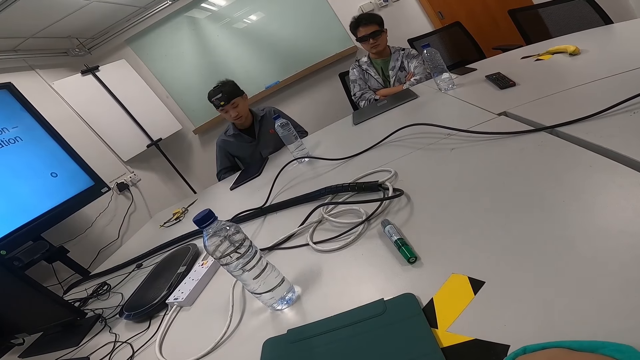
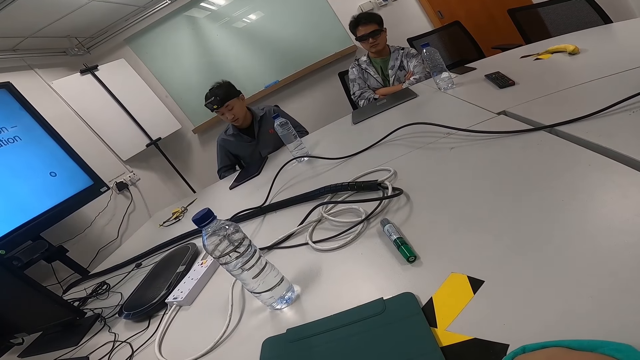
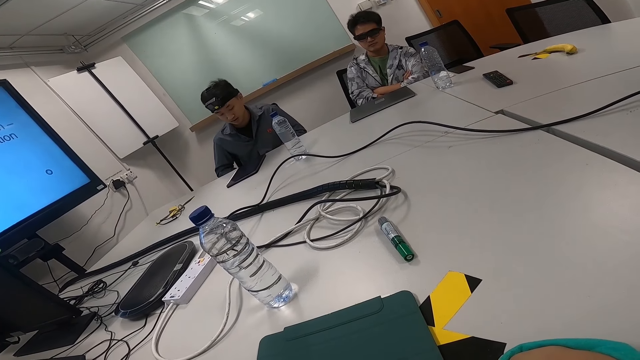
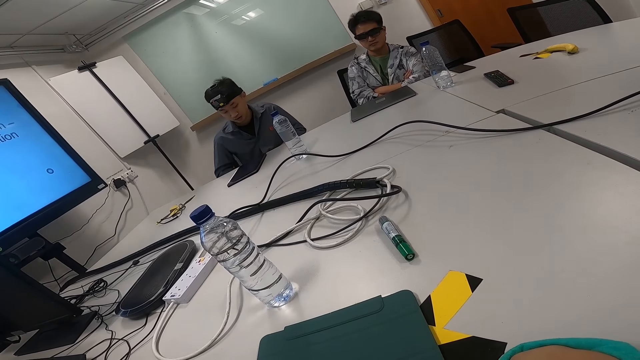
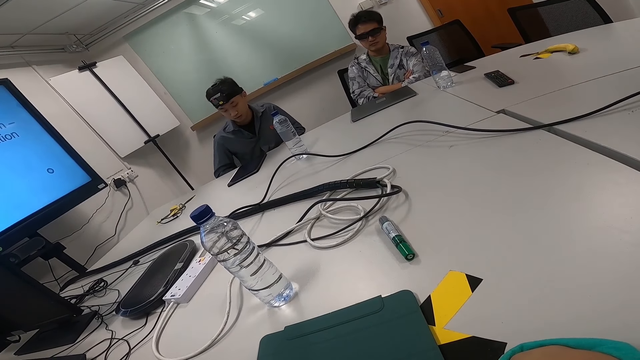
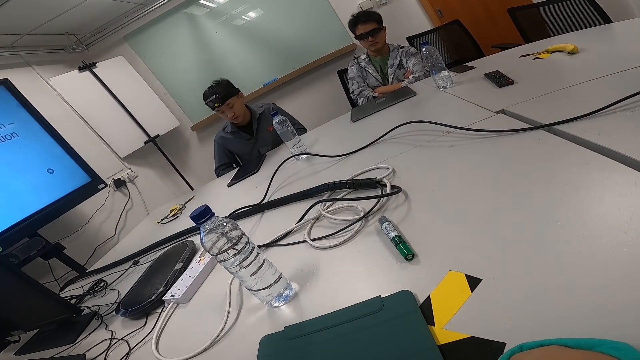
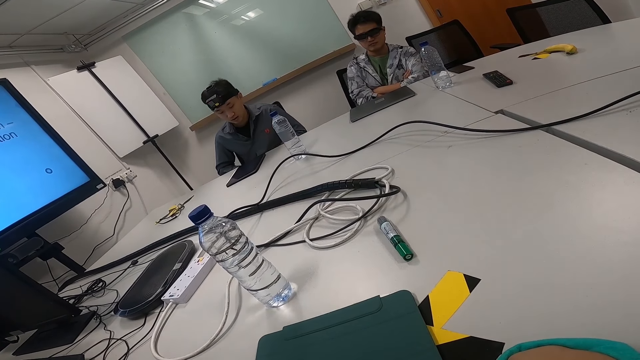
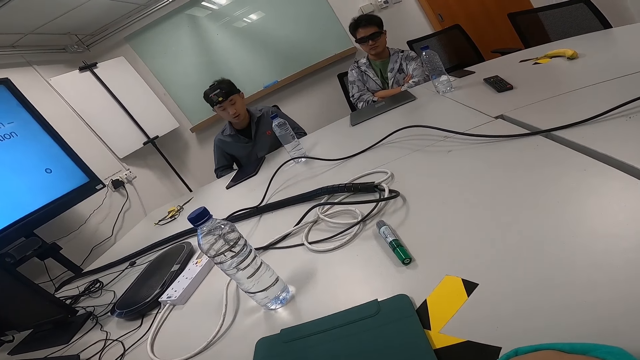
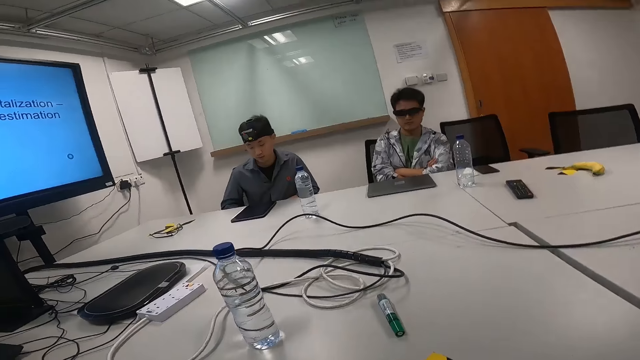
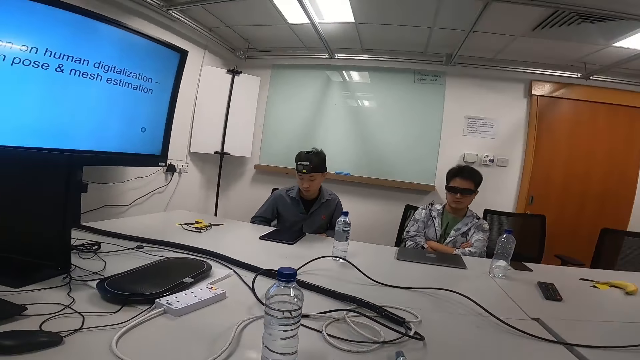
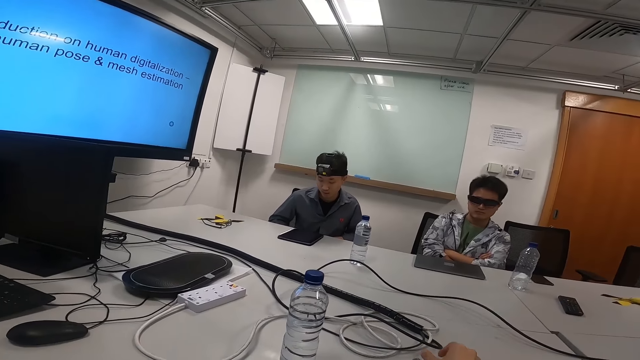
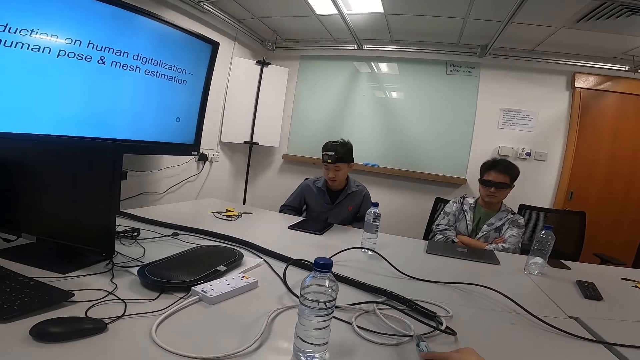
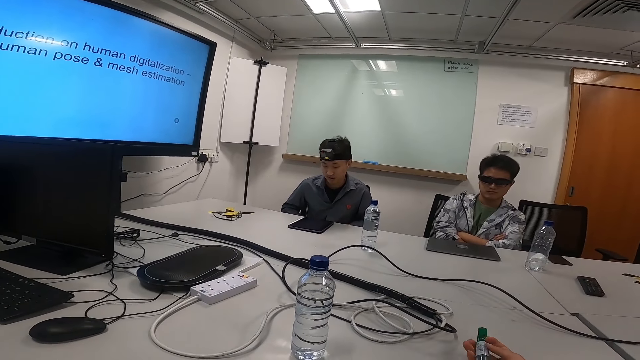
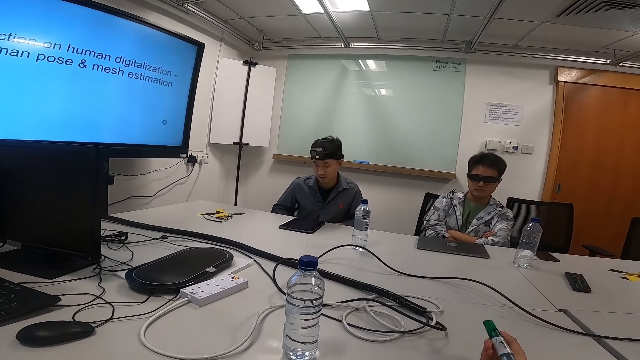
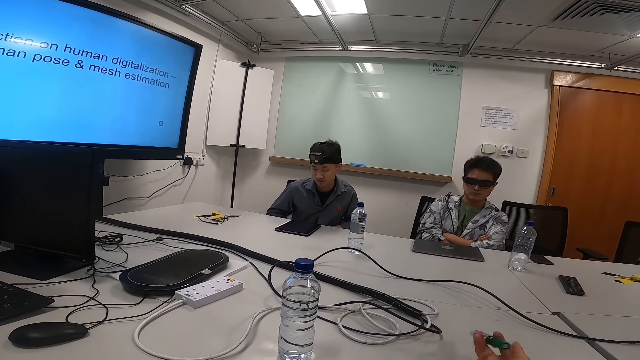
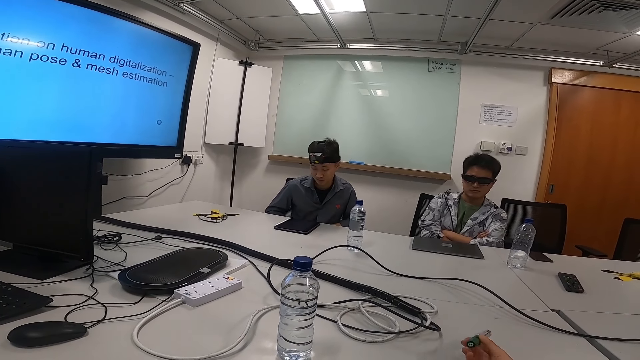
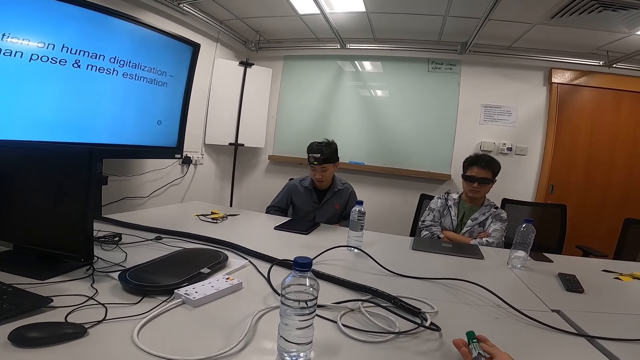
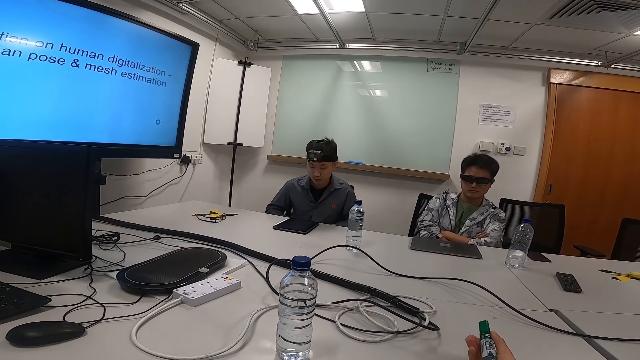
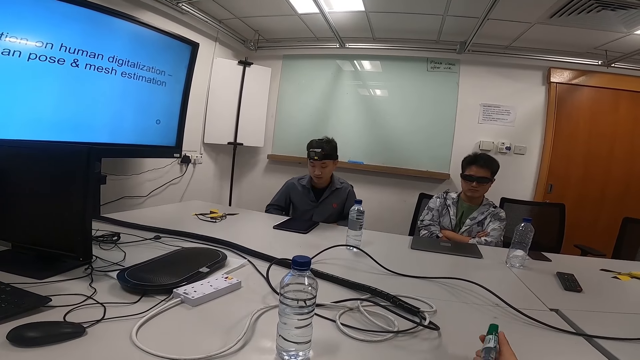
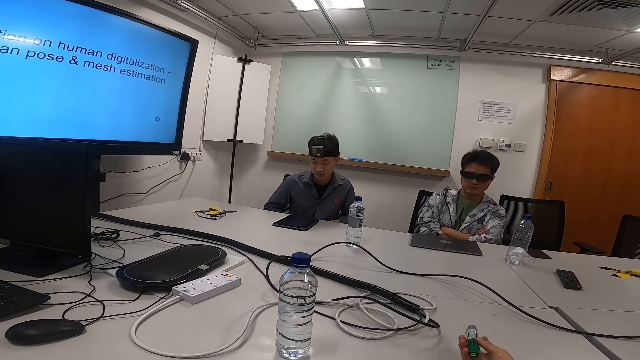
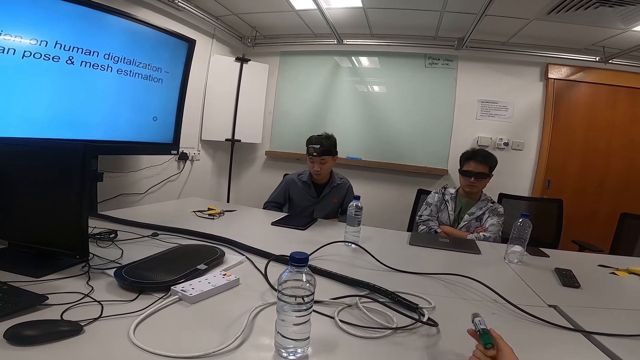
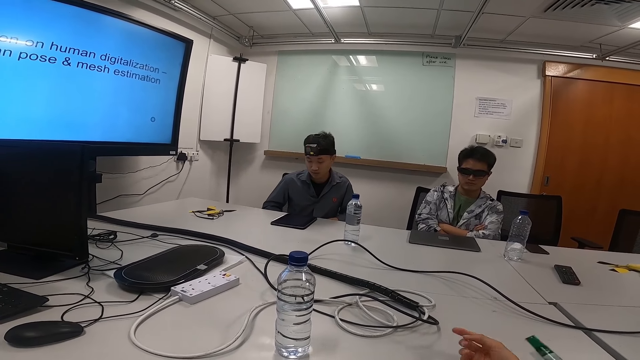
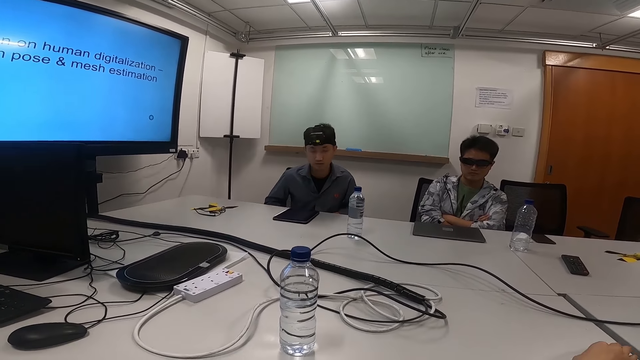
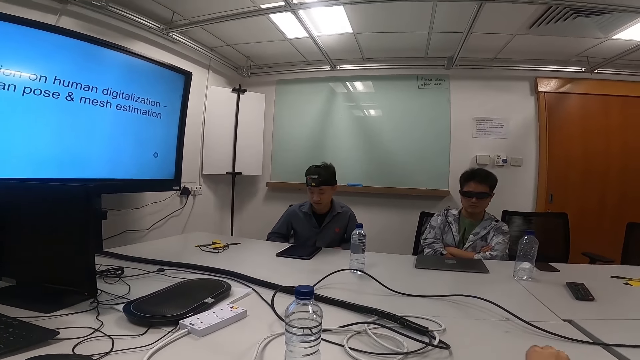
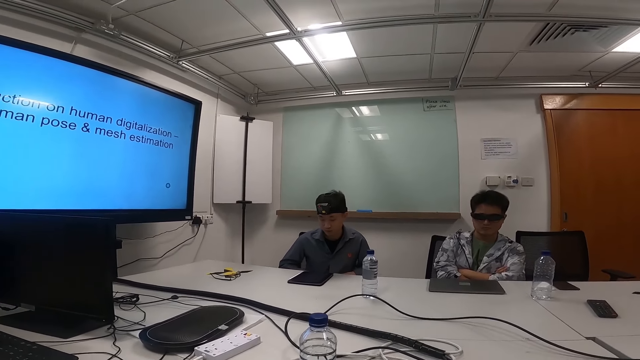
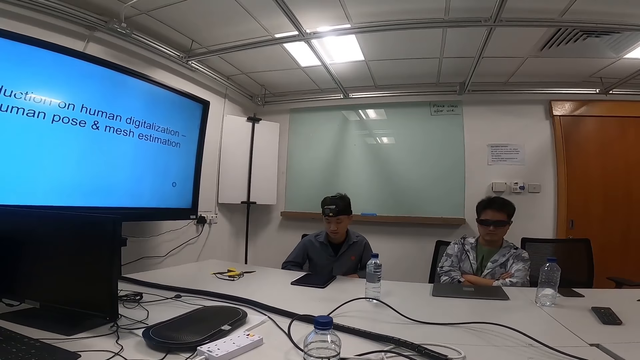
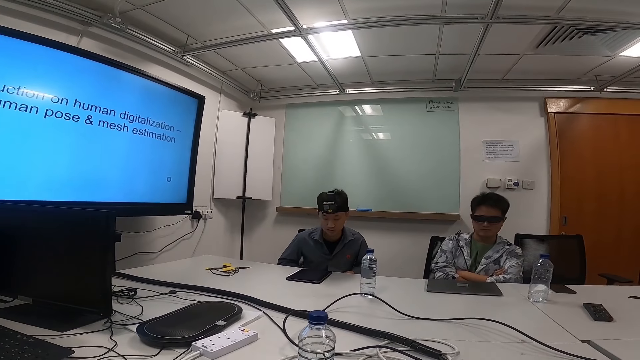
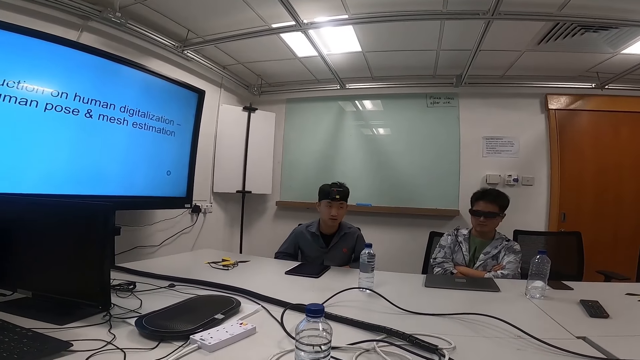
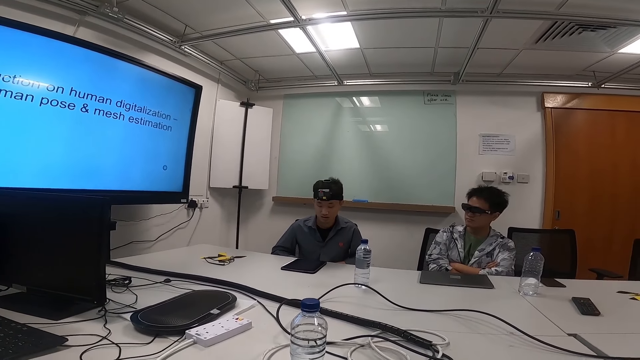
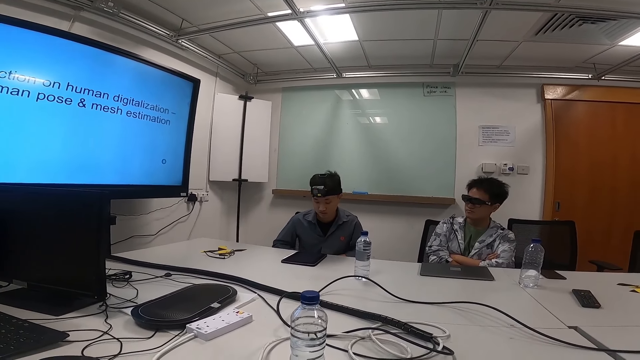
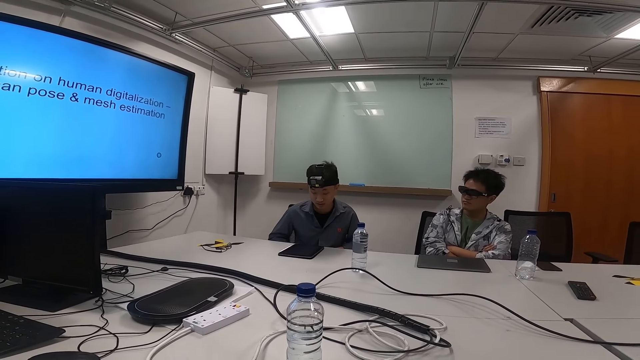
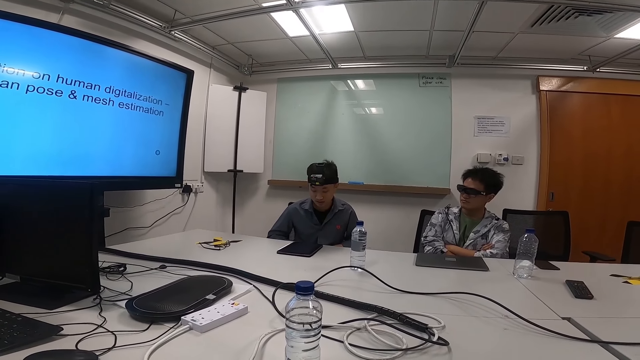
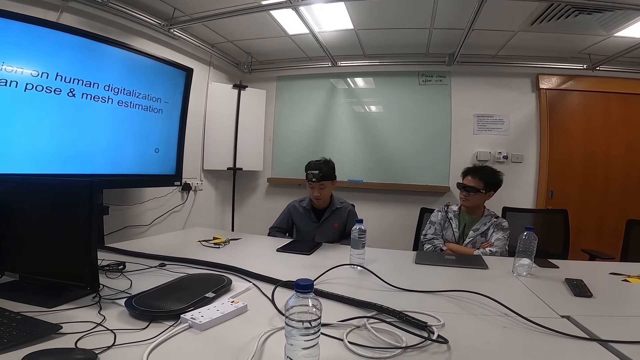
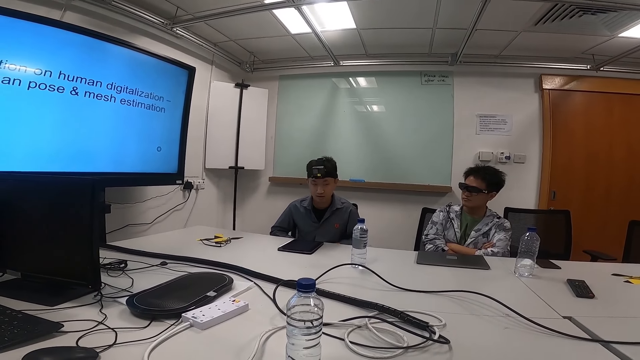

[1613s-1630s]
The camera wearer plays with the marker in his hand. He drops the marker on the table.

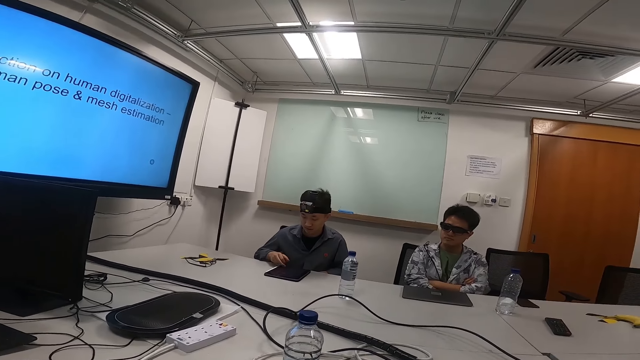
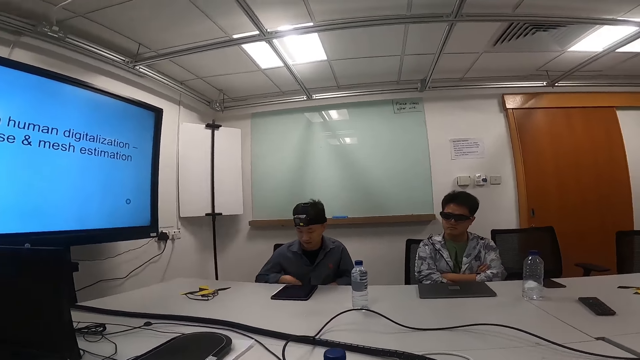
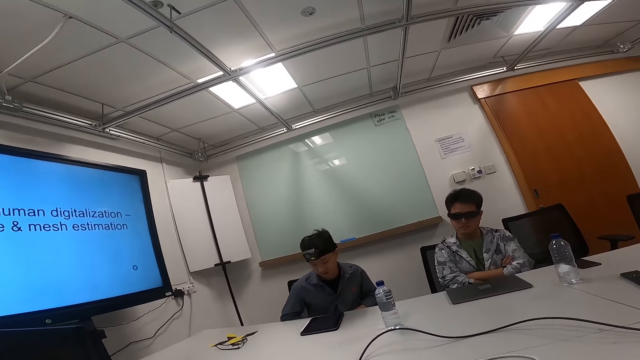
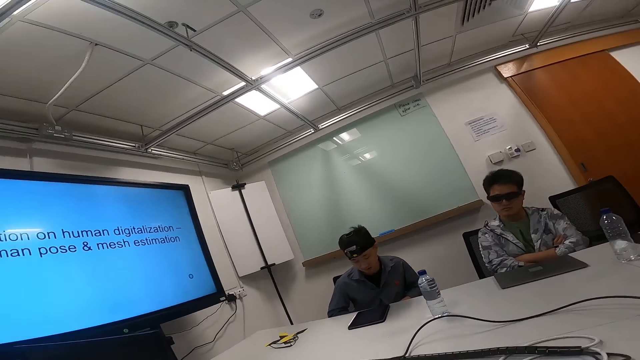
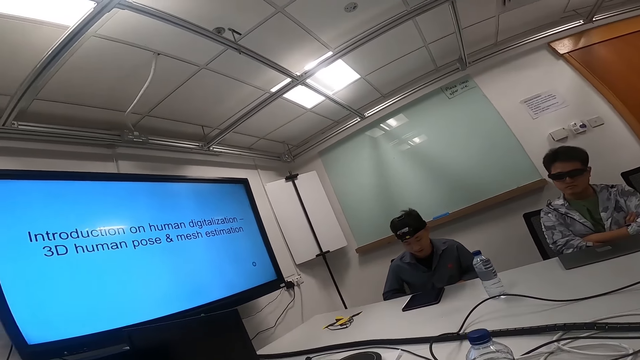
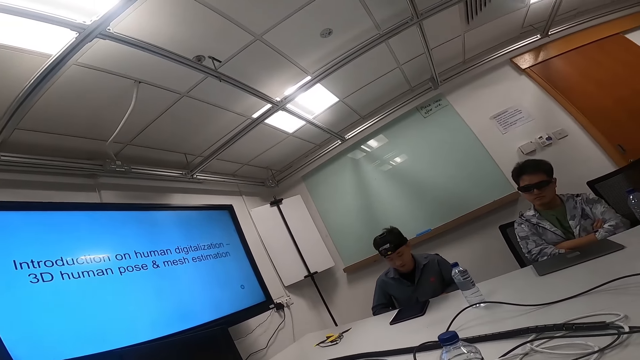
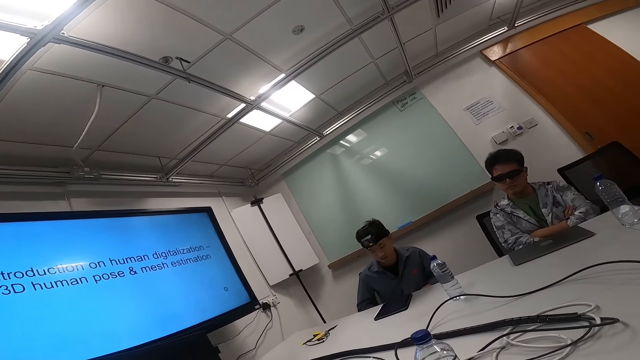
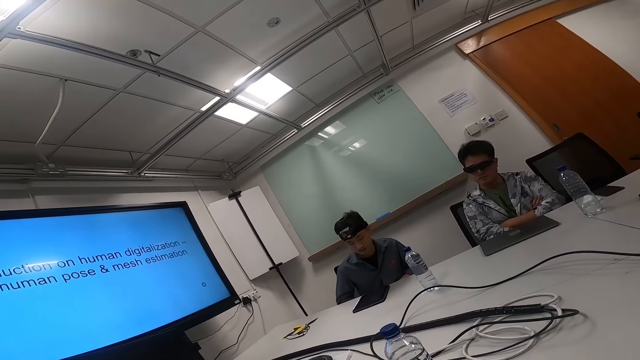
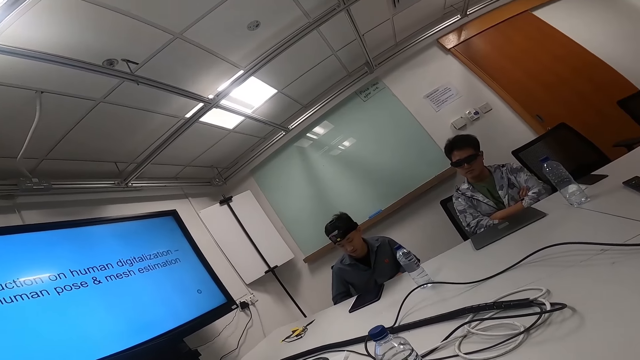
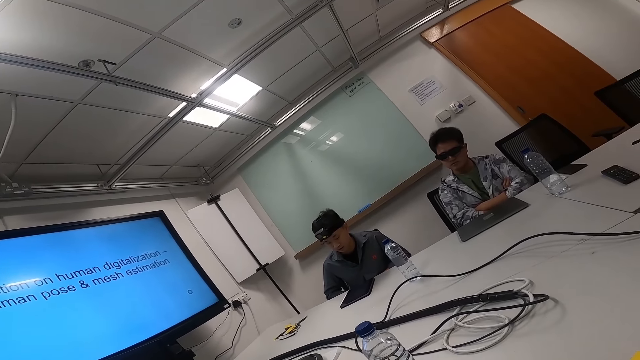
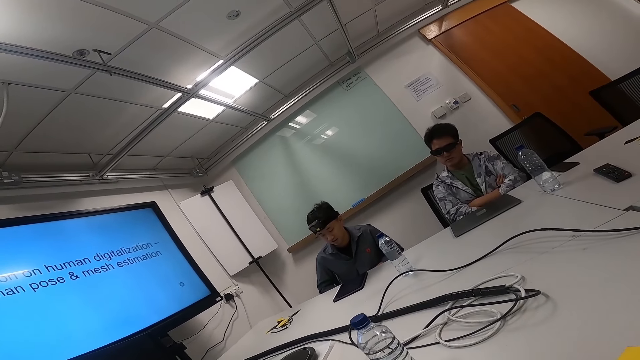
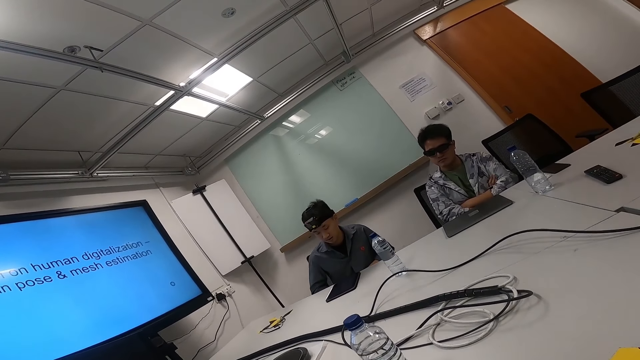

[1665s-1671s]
The camera wearer looks around. They tilt the camera.
